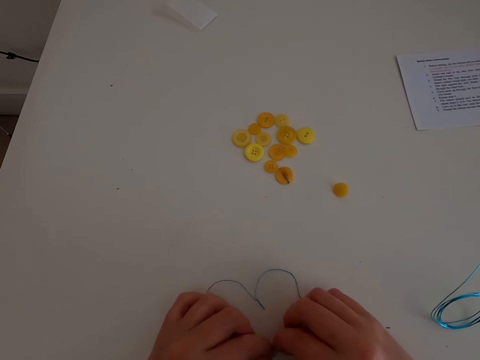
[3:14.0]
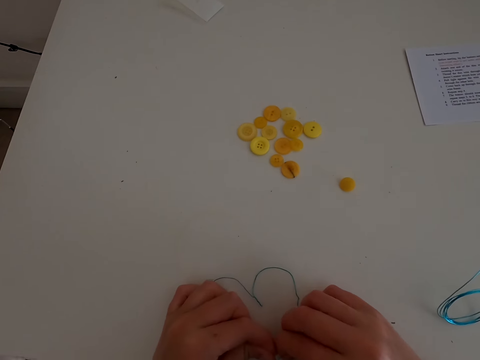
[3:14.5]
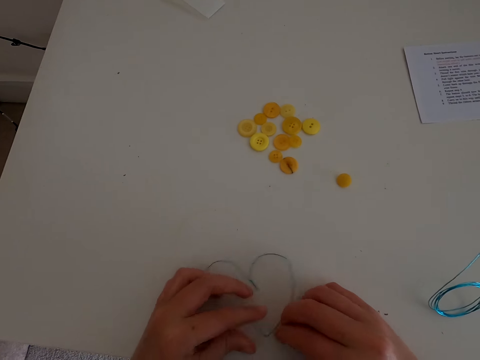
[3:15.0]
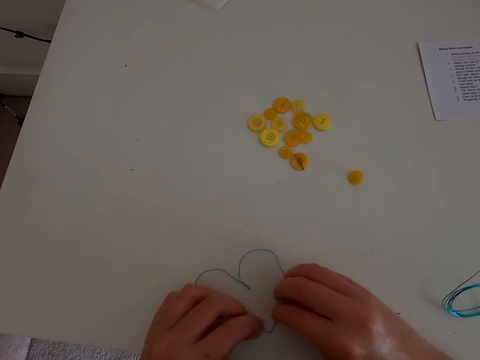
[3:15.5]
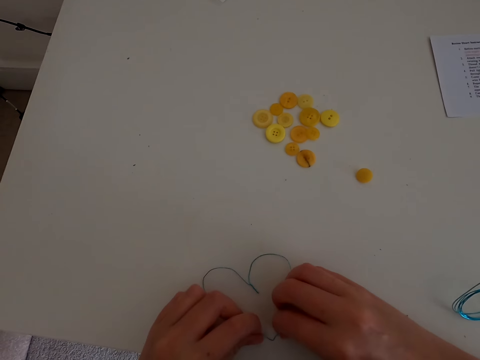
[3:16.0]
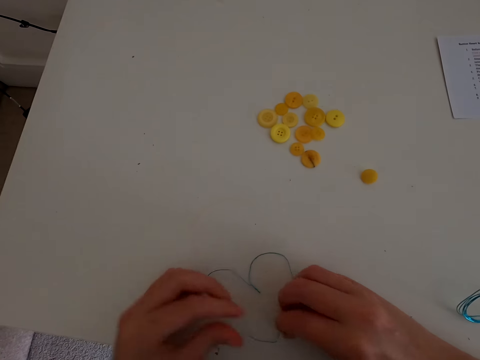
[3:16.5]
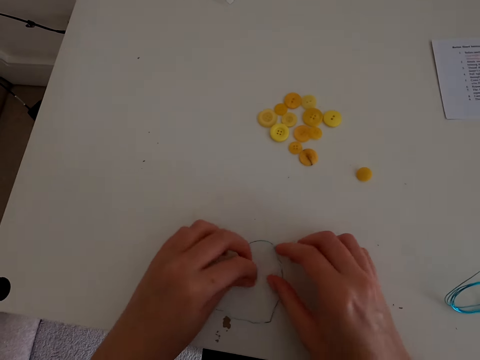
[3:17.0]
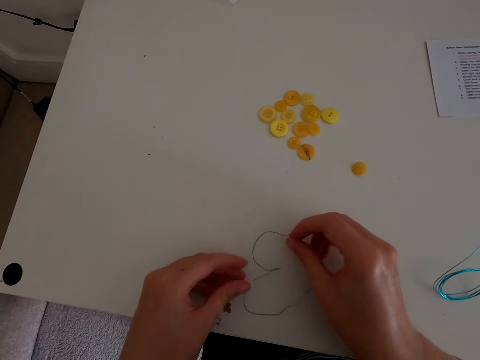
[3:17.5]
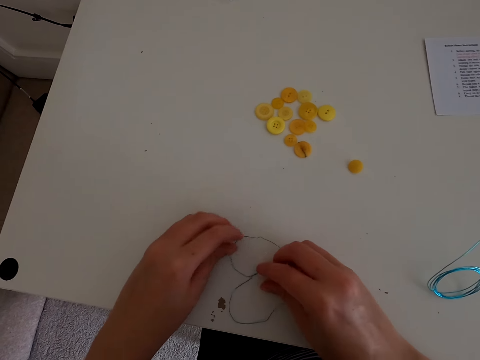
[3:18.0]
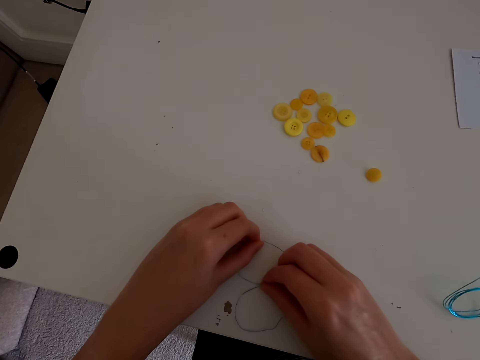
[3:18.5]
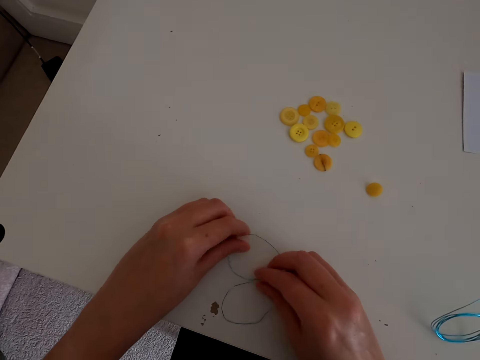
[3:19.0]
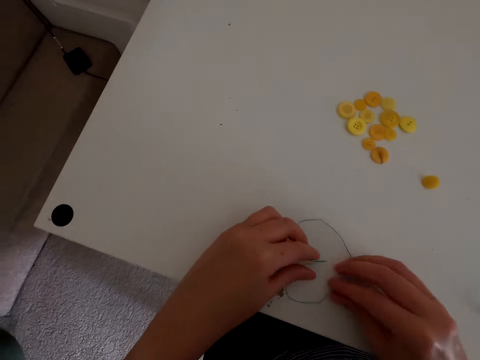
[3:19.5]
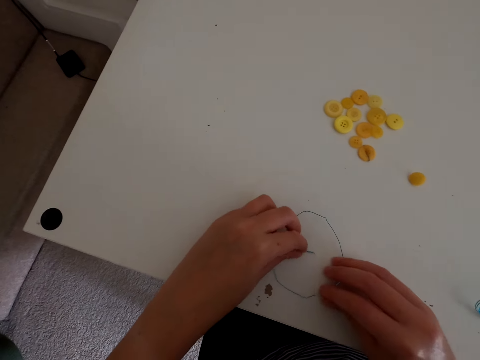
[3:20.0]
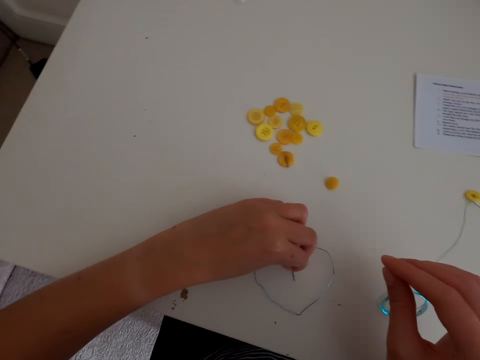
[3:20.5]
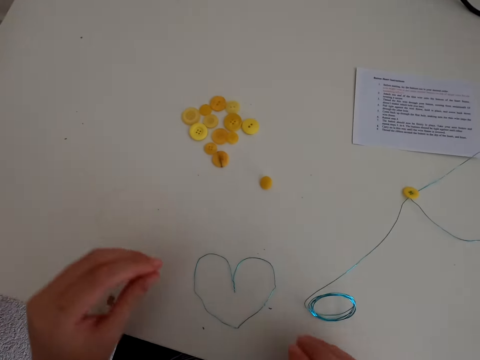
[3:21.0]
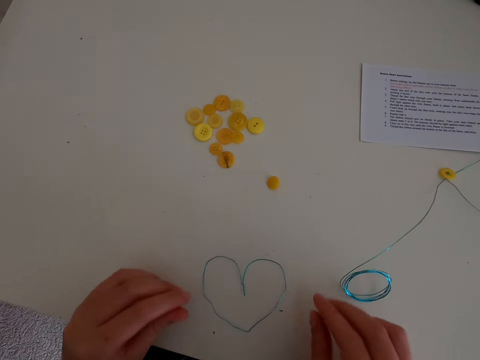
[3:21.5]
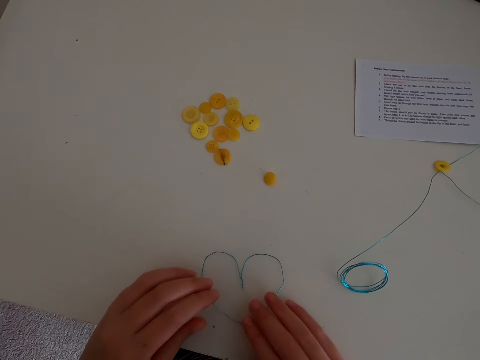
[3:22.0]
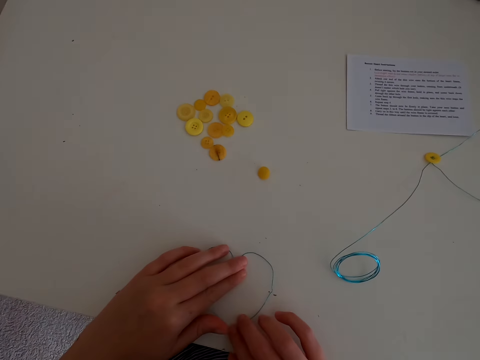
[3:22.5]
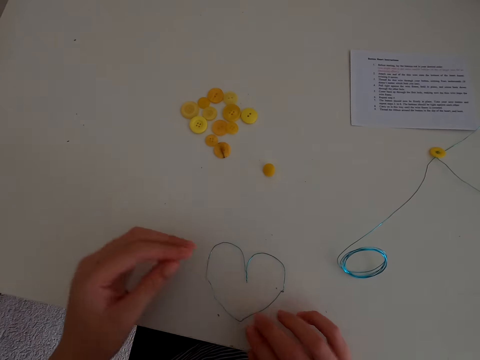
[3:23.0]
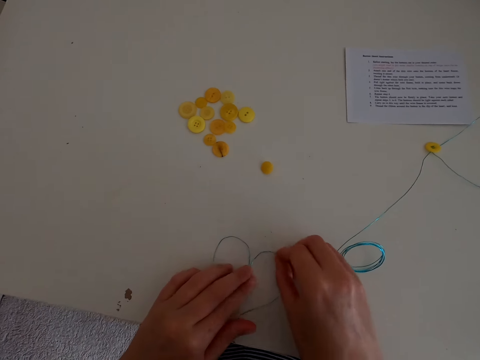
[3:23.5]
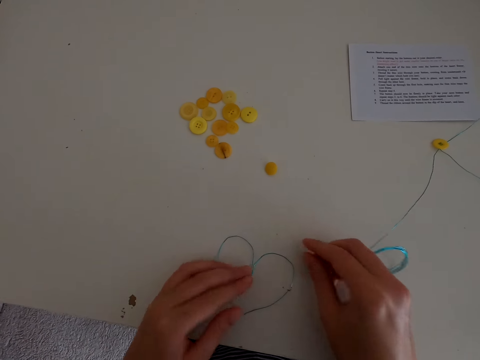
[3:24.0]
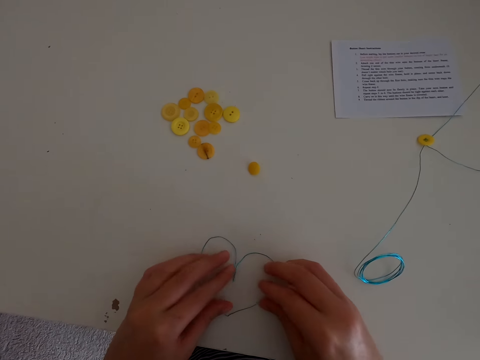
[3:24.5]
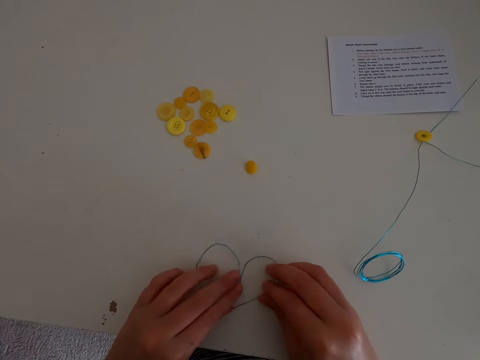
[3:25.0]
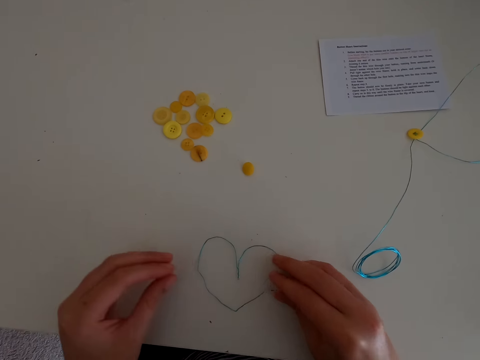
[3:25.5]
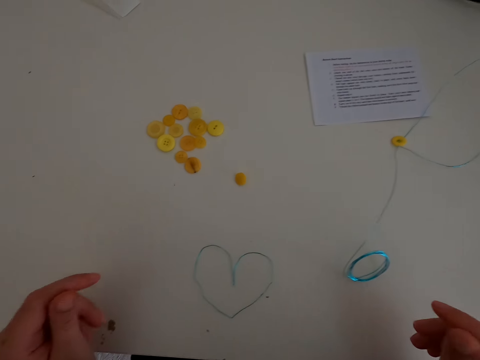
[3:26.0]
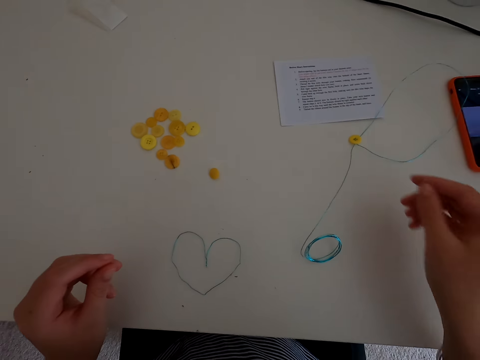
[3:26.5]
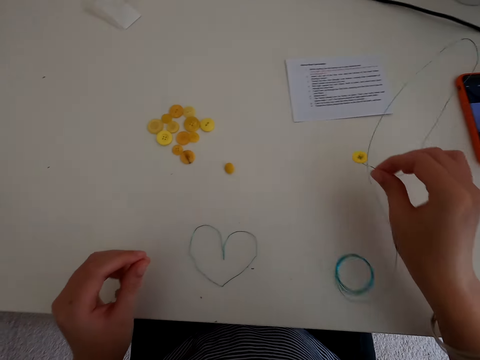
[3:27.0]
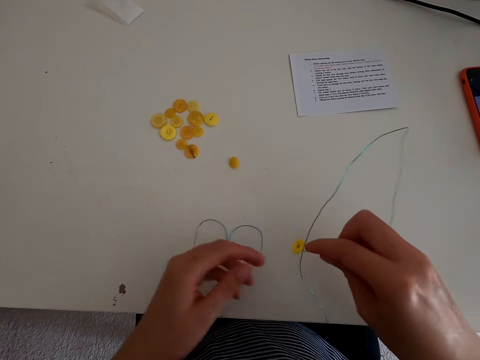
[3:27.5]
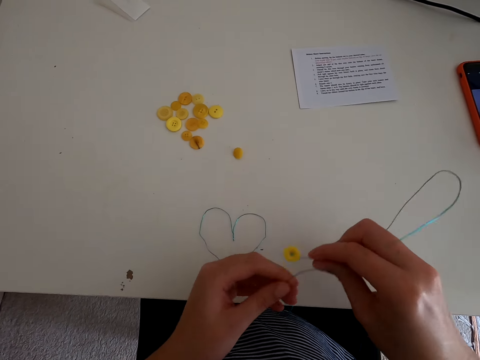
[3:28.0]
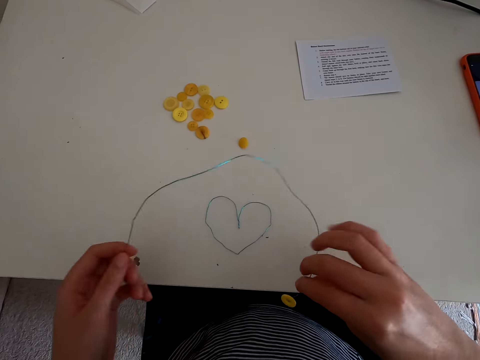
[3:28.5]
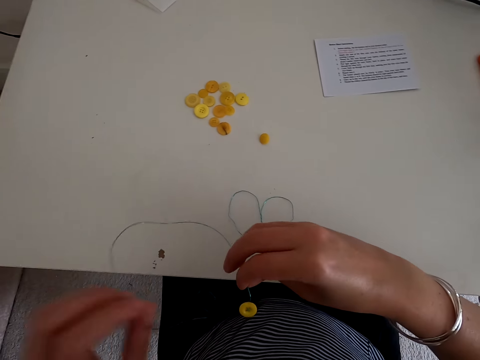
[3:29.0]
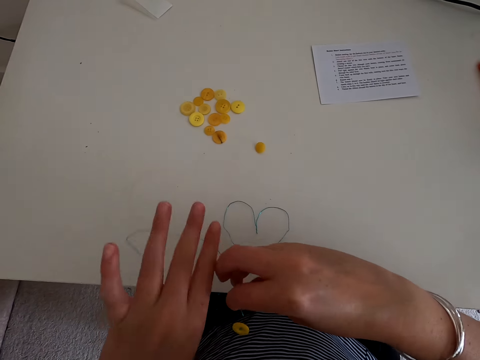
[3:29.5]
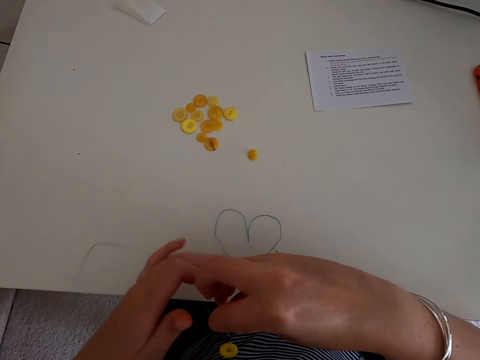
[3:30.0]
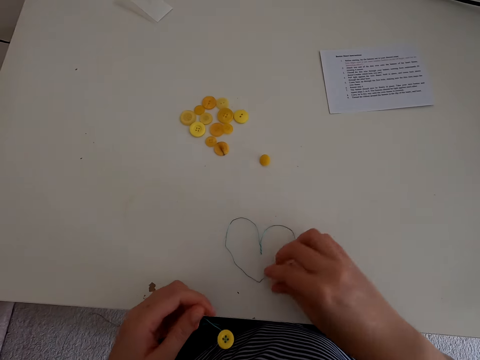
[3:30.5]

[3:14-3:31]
The camera wearer shapes the wire stringer. They pick the threads from the table.

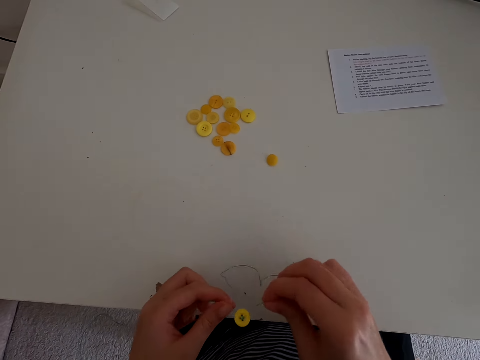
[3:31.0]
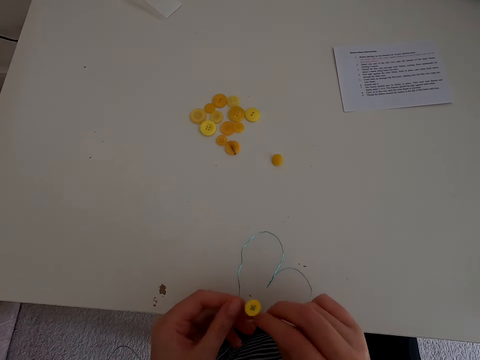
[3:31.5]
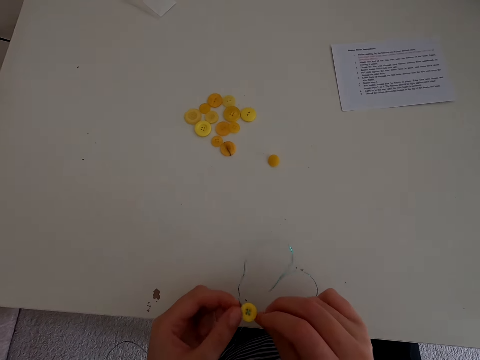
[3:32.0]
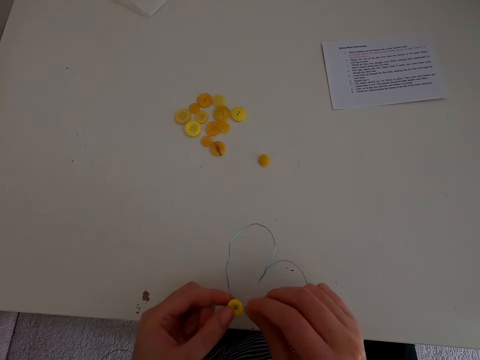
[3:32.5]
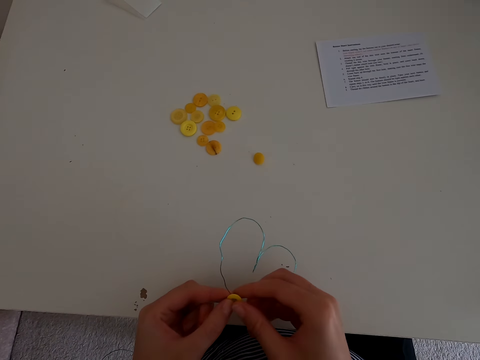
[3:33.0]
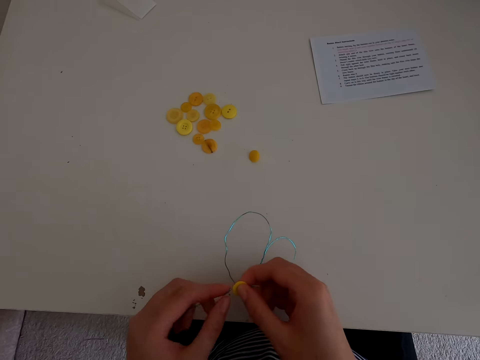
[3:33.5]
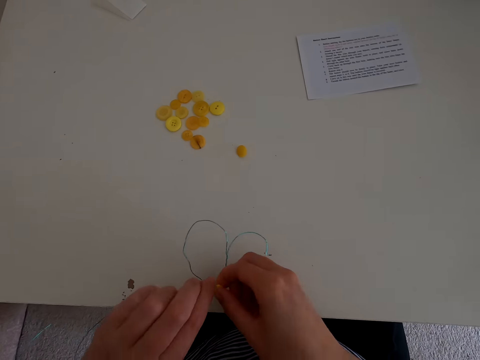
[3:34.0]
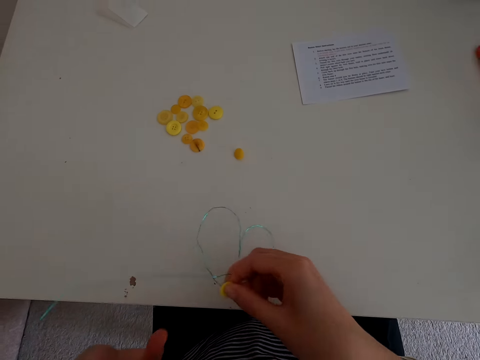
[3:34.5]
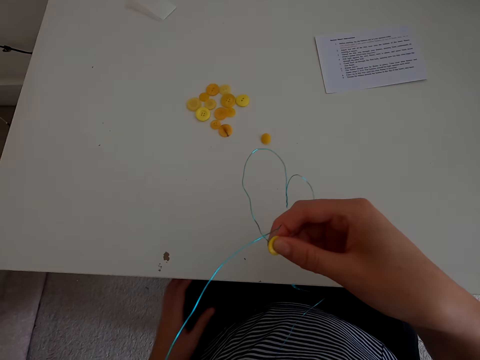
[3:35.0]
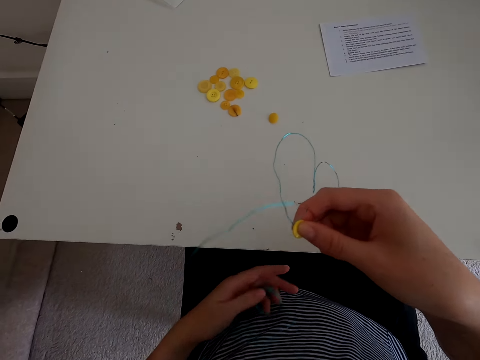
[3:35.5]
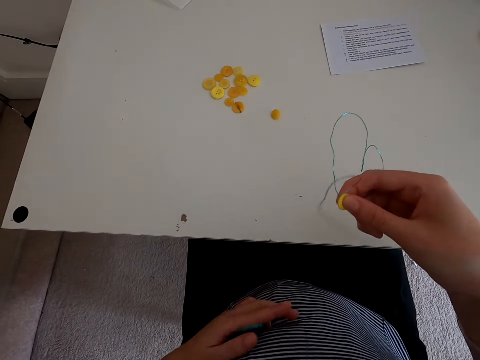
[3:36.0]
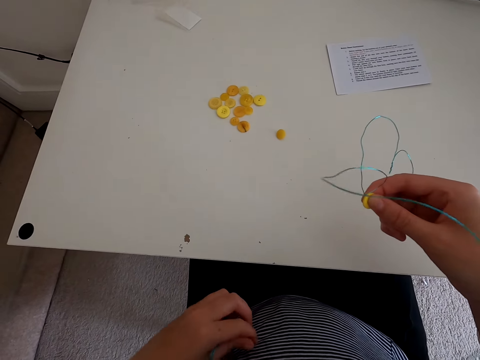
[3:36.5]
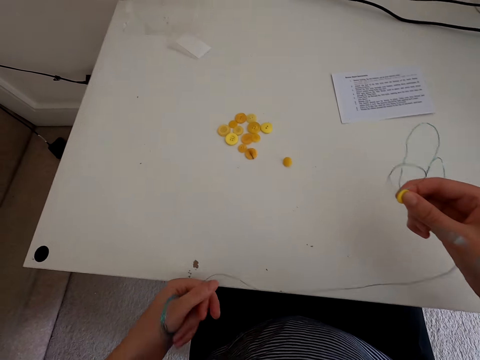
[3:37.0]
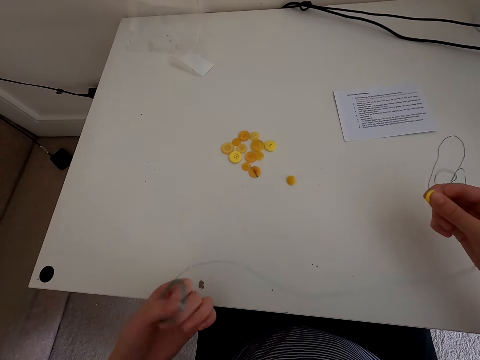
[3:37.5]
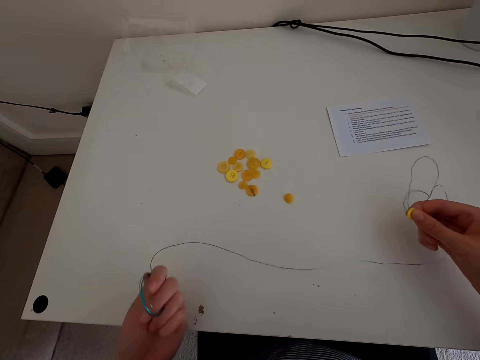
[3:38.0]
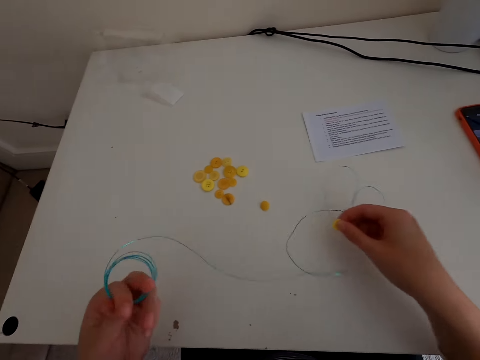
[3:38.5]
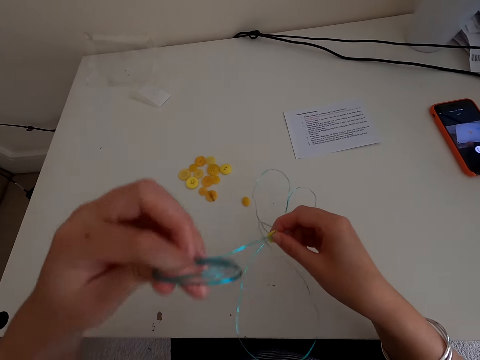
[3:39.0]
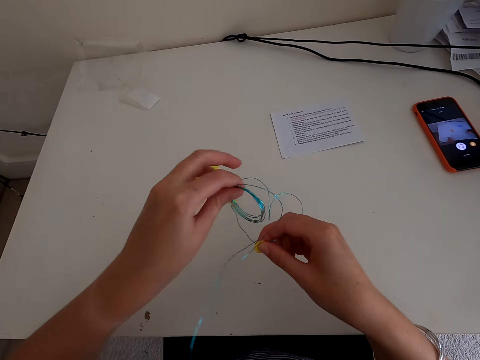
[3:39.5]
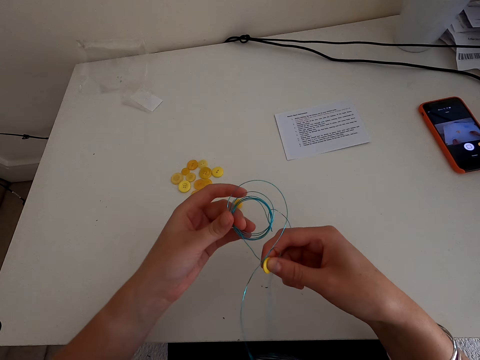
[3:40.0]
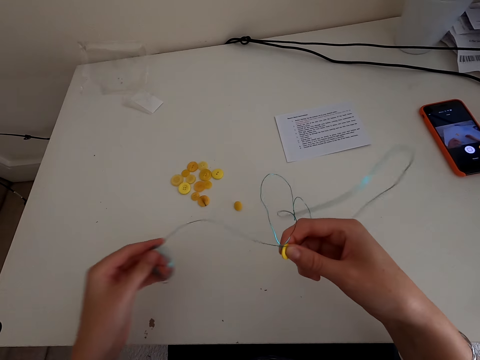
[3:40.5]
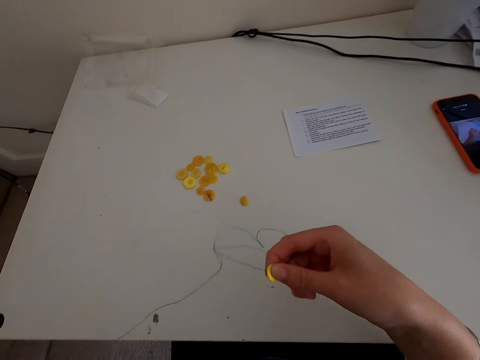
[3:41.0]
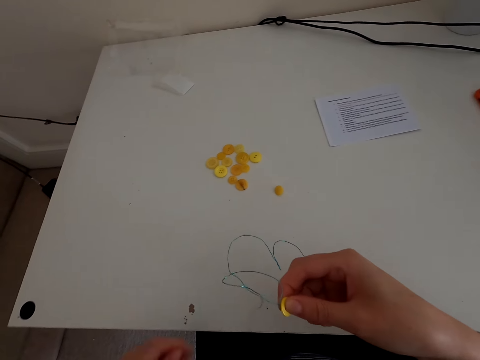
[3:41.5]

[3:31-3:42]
The camera wearer attaches the wire stringer together. They roll a thread around another thread.
